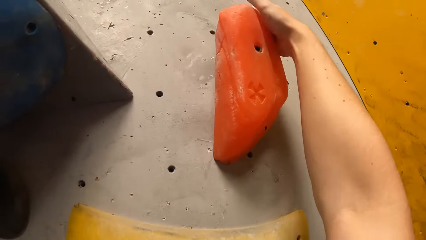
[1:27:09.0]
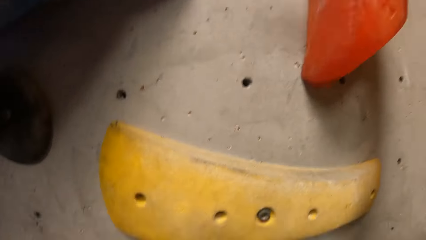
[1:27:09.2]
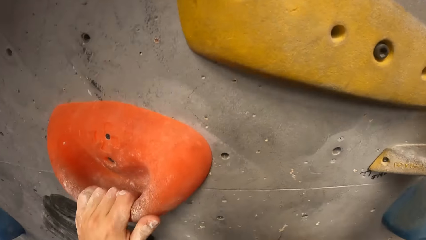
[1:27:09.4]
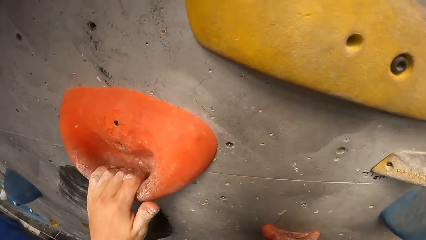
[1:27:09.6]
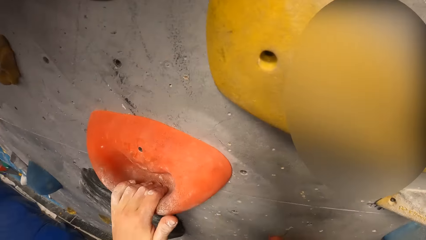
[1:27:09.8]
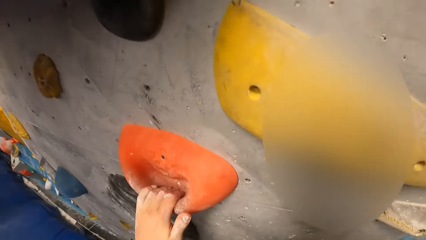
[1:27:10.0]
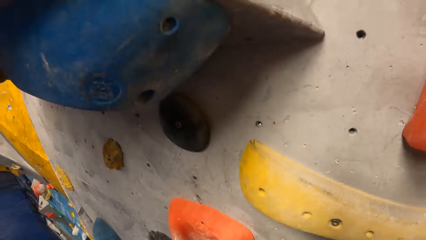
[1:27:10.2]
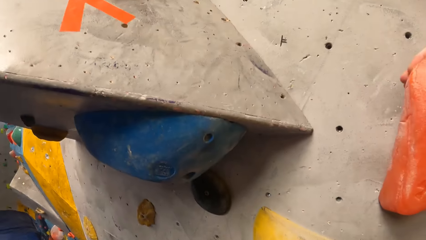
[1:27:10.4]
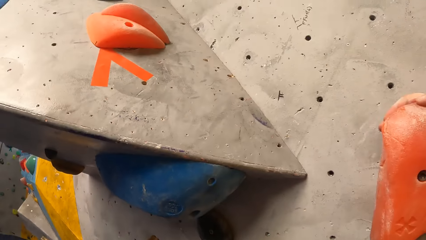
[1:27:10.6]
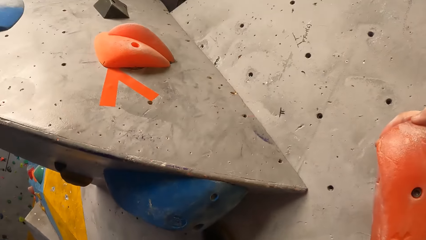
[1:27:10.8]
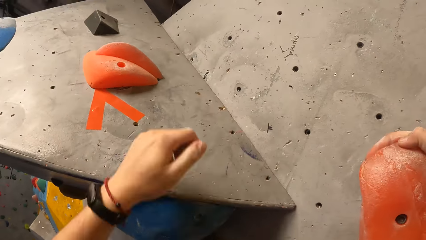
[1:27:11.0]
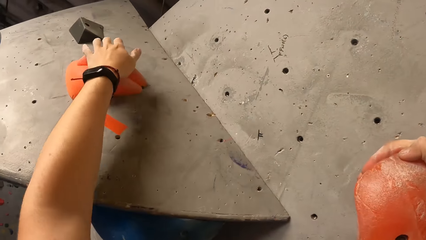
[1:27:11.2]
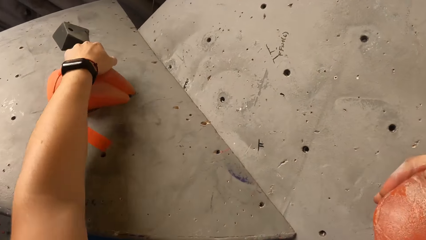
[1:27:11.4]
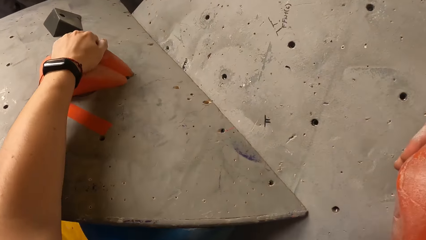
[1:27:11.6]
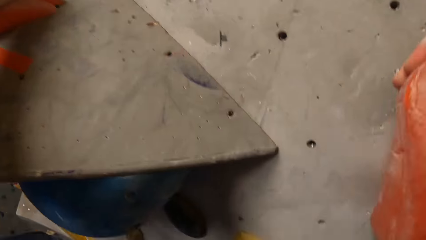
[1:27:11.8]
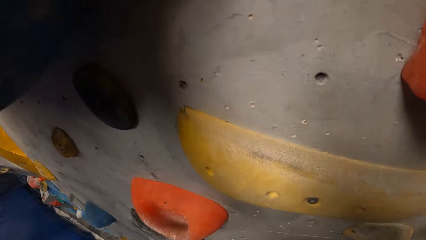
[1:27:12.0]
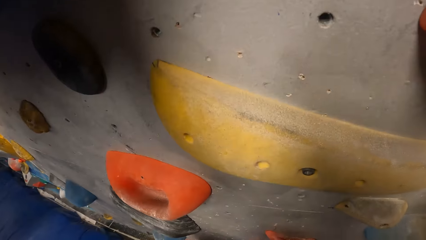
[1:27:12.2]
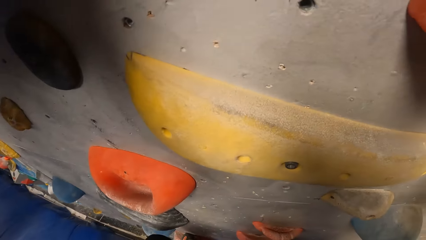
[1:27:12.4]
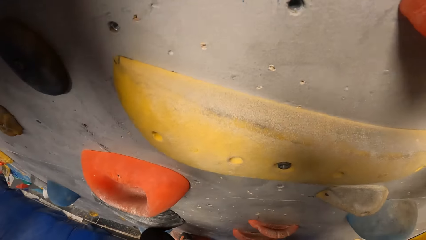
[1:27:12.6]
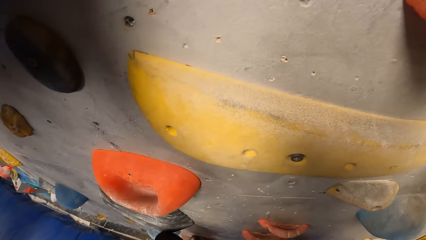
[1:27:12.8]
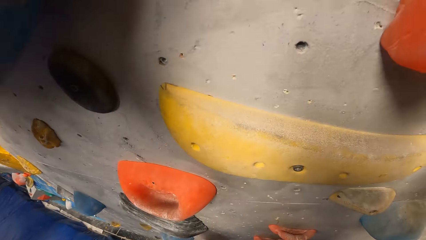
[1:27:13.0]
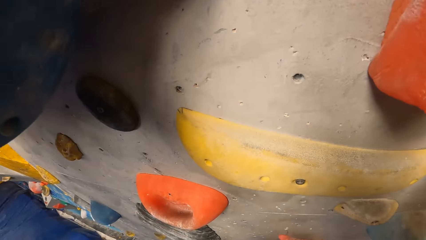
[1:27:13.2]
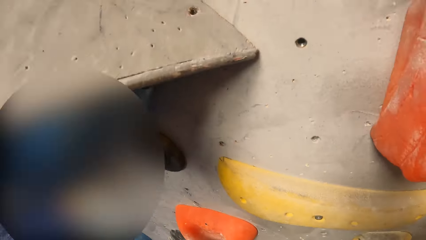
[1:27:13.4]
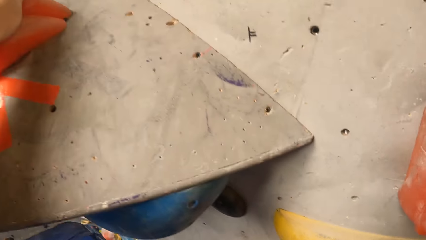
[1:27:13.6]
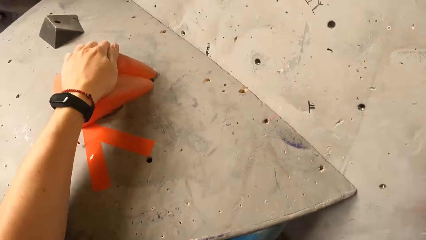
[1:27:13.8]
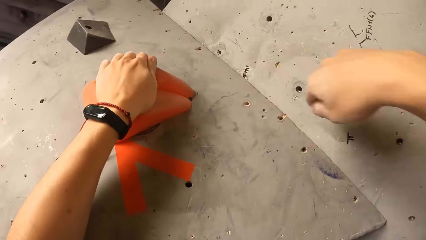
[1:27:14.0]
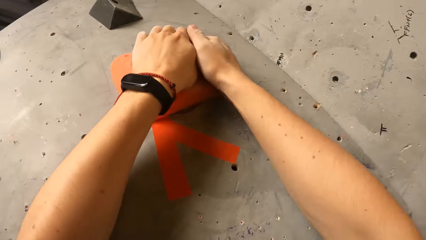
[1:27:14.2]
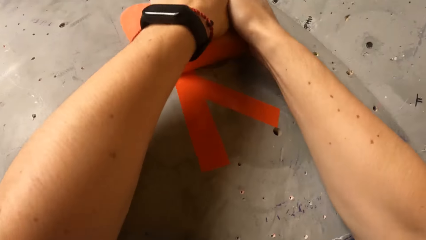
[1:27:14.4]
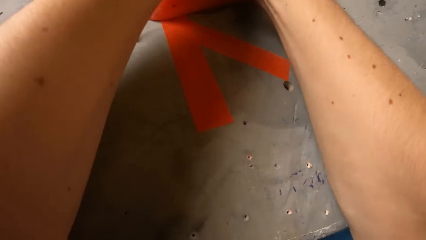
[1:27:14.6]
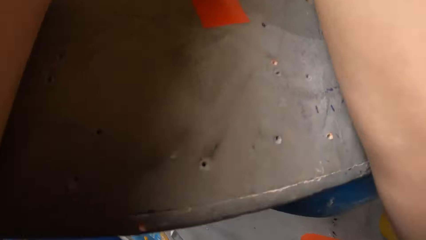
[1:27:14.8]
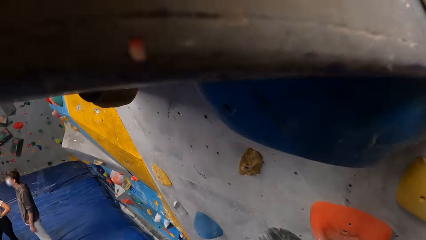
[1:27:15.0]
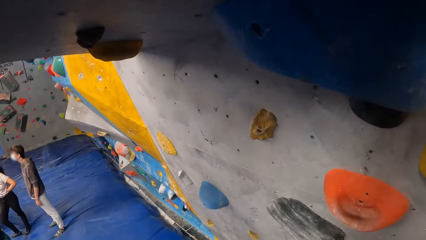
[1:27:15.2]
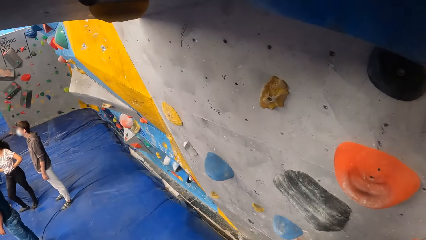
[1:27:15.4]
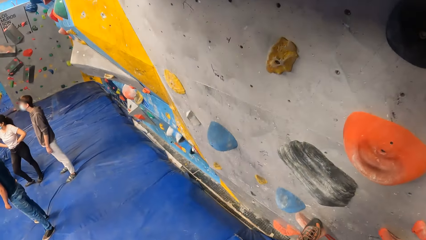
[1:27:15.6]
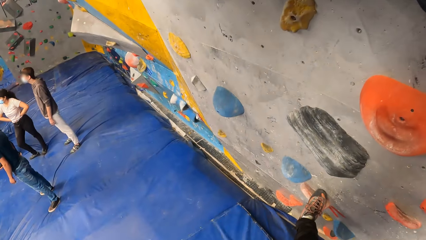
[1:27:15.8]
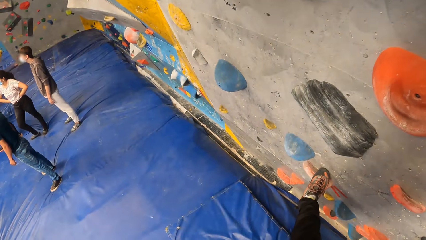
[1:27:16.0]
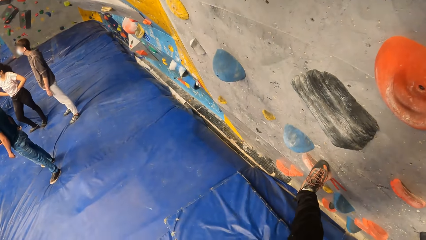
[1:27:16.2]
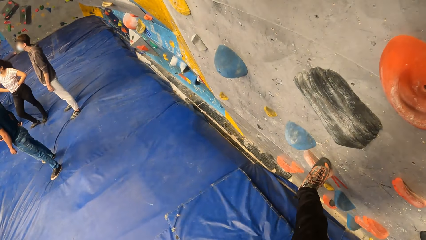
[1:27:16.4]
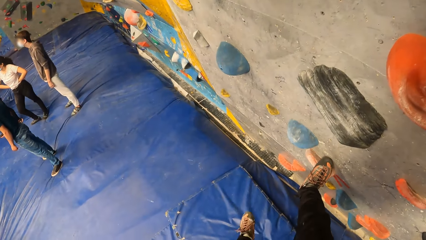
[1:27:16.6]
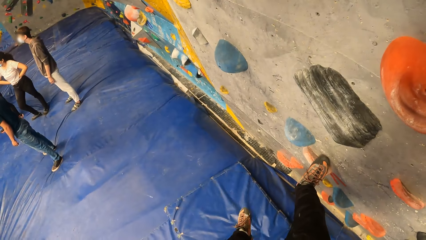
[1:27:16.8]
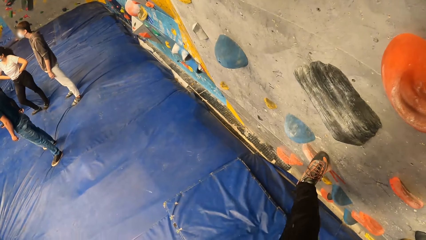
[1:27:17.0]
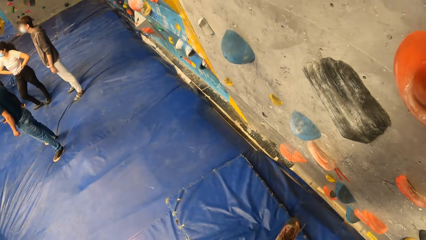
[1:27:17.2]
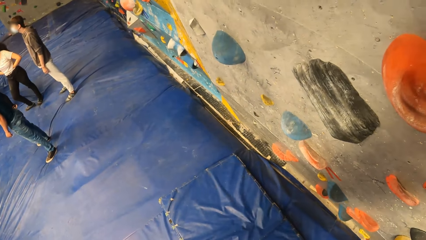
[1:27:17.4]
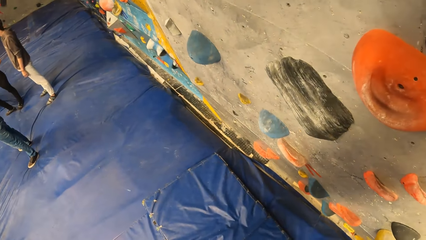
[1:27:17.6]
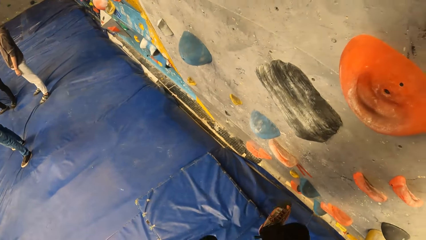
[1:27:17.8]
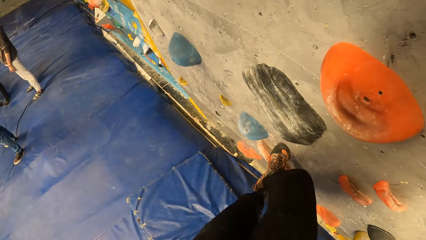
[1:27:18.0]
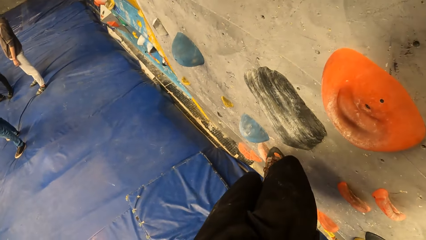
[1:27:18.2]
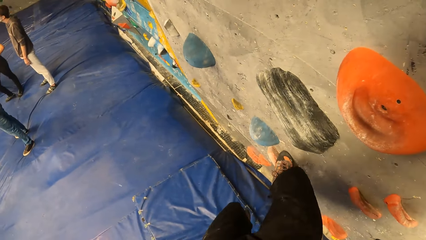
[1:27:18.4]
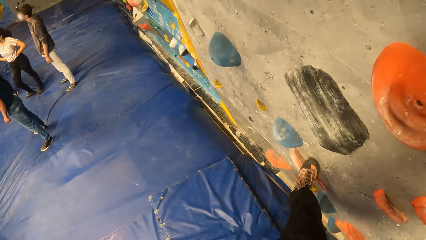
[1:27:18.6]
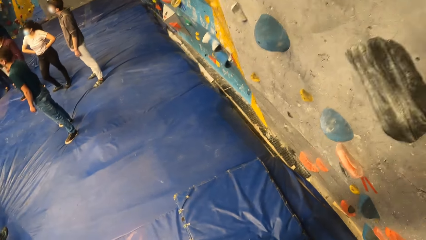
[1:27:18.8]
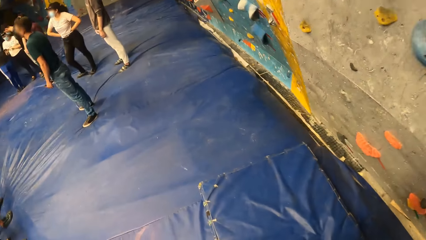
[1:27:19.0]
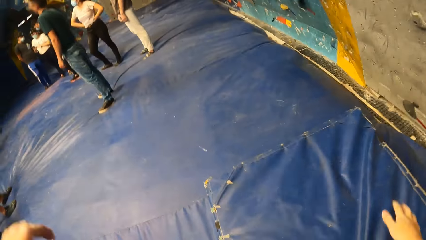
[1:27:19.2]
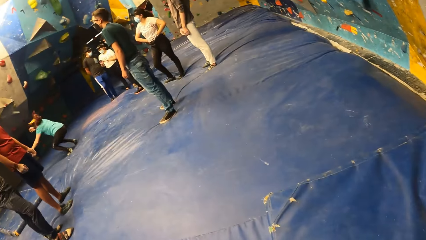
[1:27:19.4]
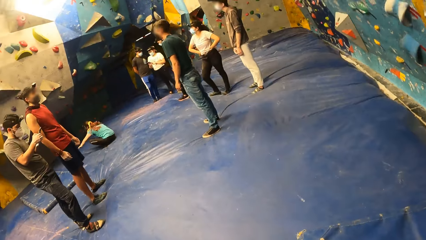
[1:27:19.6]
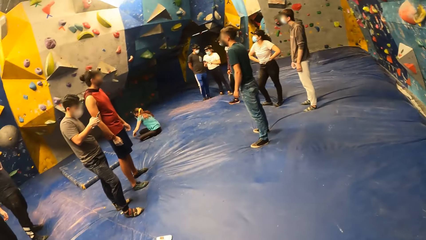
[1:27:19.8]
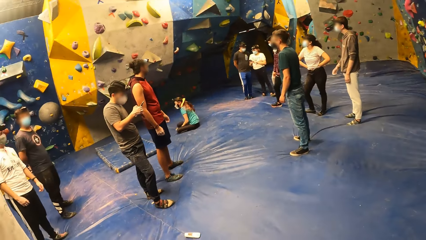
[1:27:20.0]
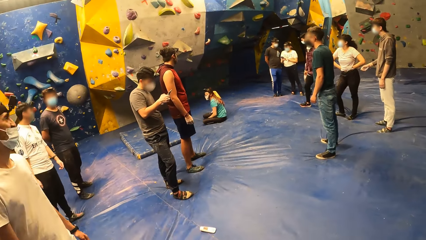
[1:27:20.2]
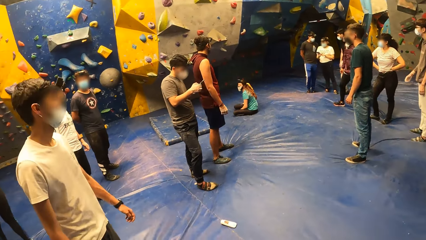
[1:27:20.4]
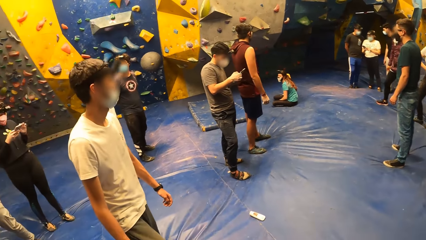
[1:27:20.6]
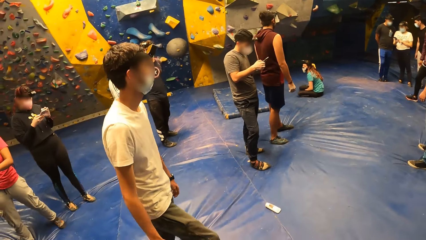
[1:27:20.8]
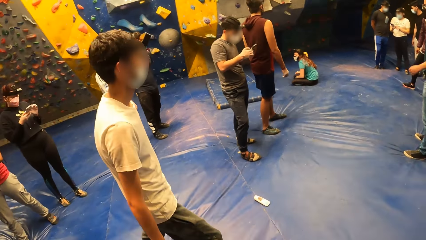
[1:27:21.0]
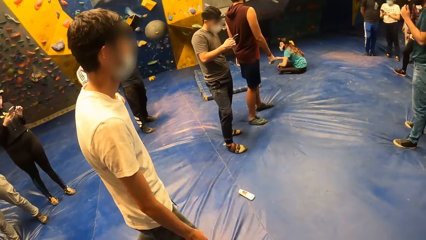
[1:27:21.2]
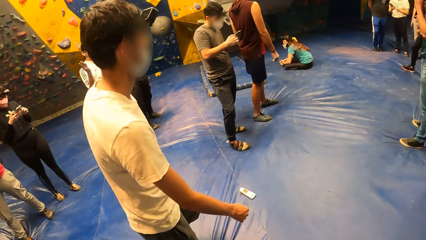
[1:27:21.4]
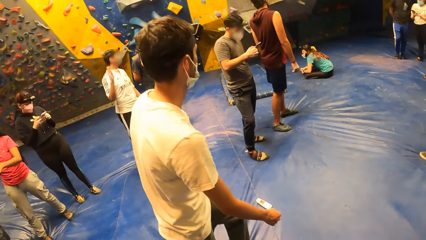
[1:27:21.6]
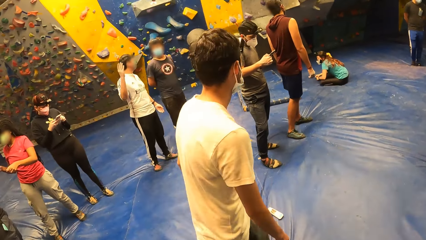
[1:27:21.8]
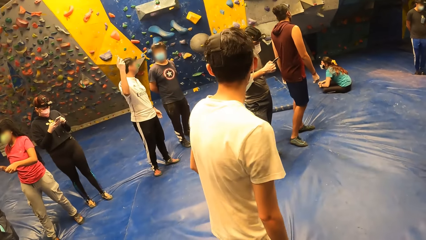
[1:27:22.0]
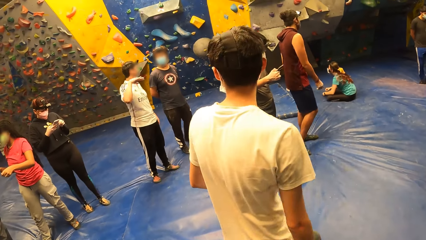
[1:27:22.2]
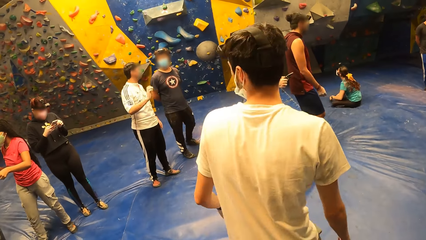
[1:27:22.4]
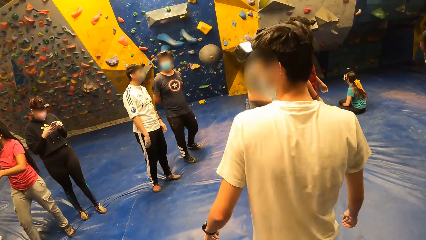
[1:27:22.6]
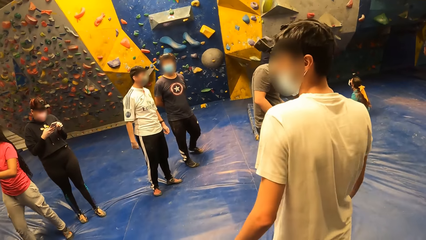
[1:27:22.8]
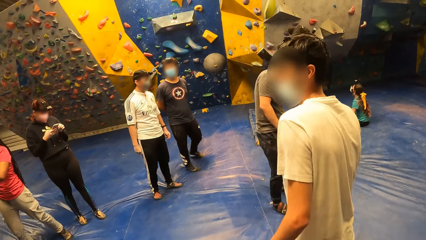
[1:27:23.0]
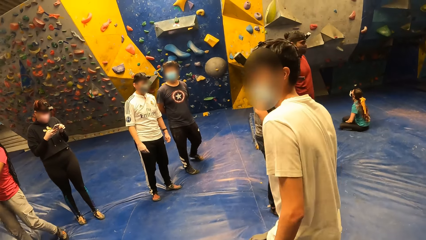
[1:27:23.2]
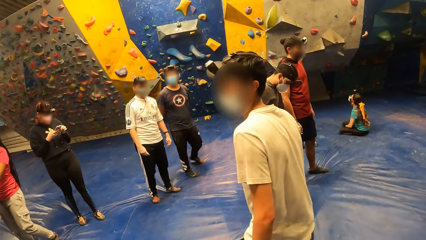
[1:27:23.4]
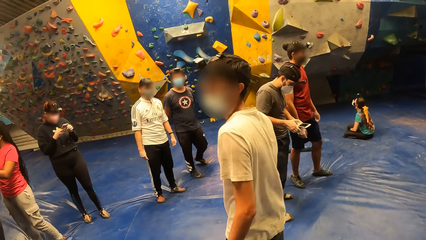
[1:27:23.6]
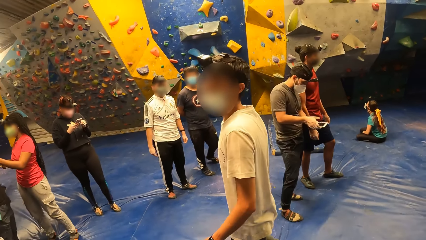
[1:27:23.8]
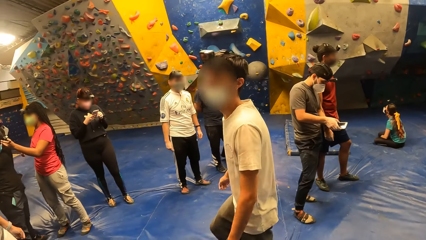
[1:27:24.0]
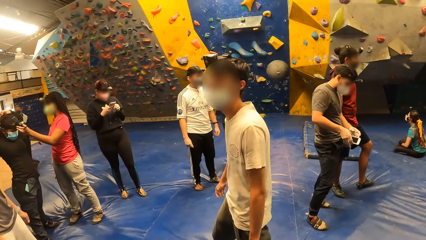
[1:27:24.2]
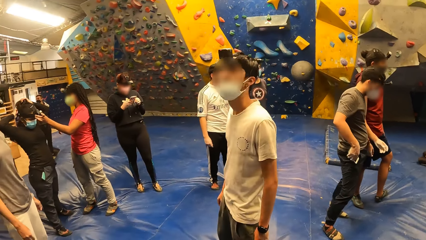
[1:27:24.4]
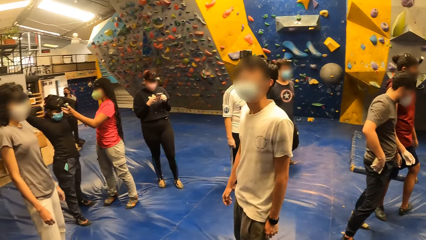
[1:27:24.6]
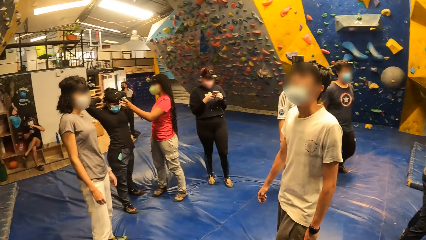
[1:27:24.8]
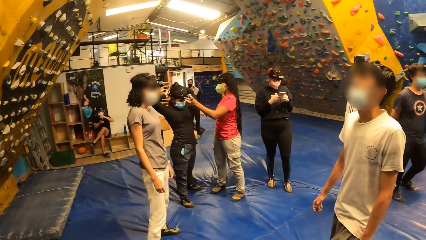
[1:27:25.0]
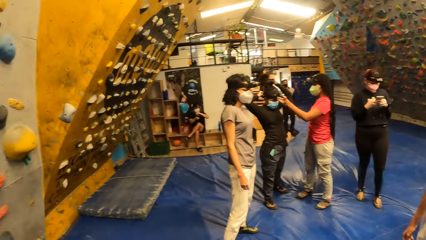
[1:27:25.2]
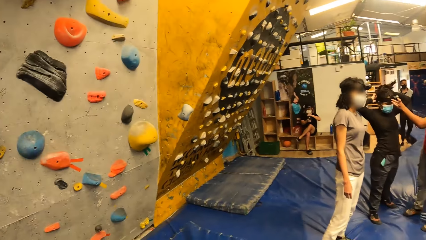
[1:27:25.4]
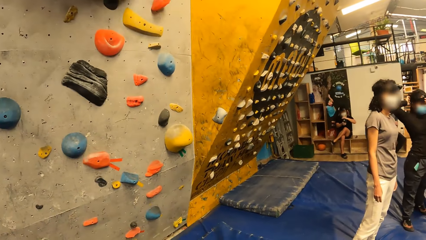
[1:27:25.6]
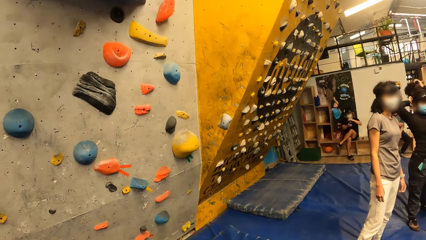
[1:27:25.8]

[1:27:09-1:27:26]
The camera wearer stands on the floor. A man walks on the floor.
